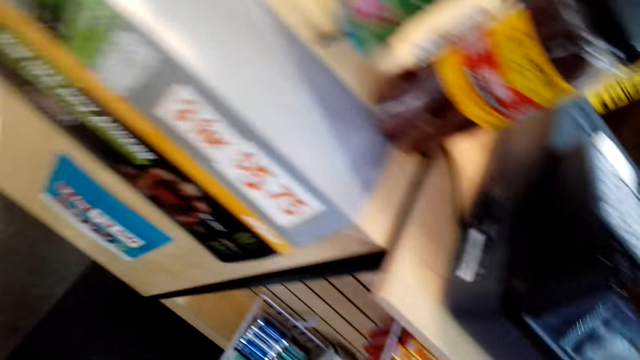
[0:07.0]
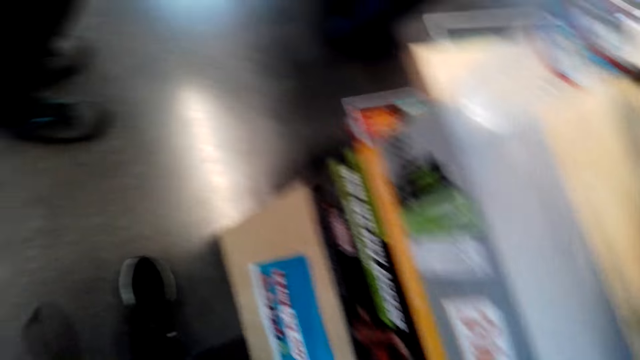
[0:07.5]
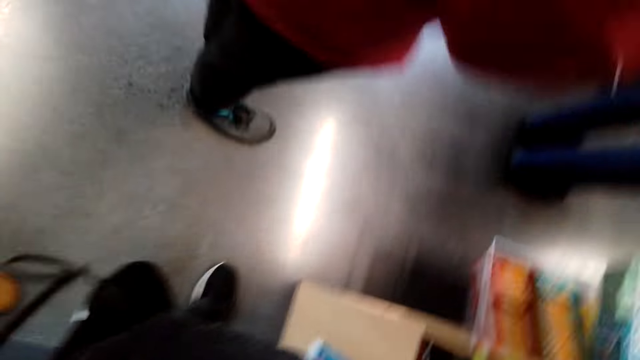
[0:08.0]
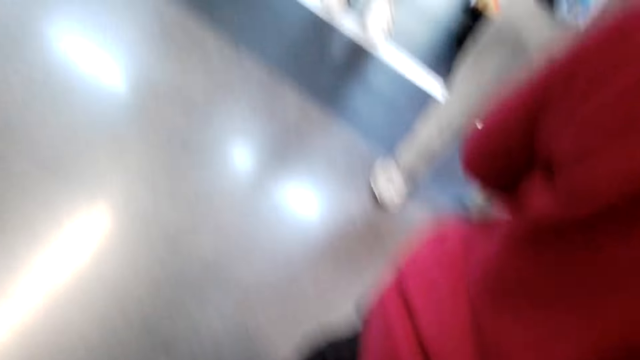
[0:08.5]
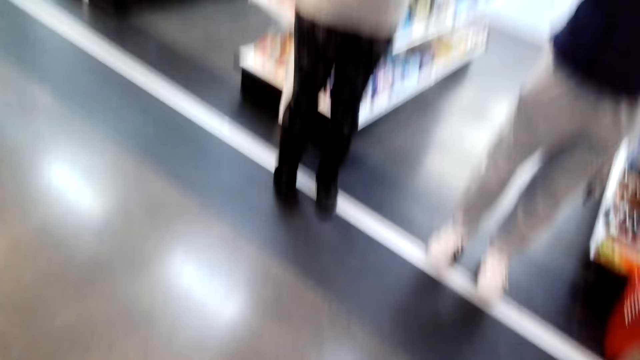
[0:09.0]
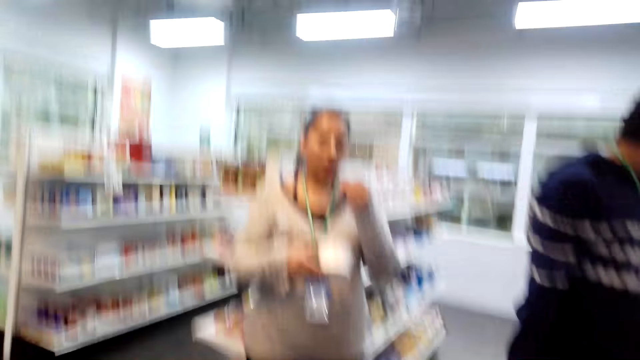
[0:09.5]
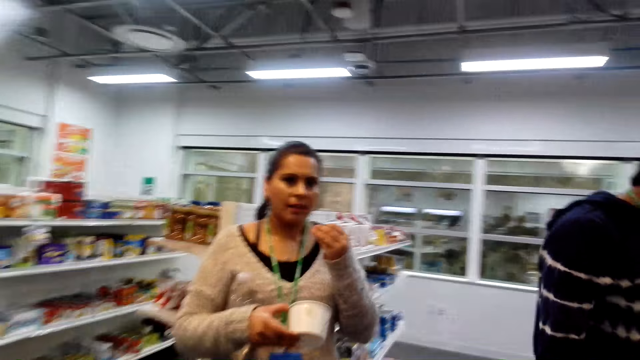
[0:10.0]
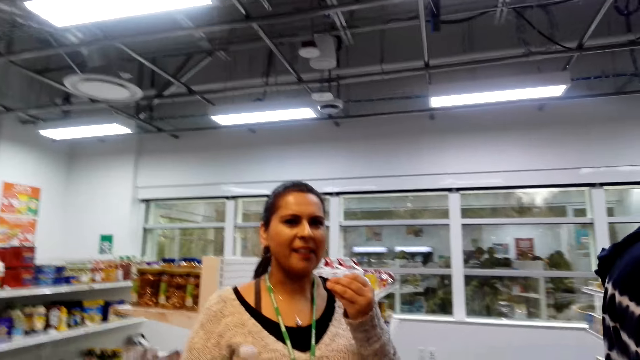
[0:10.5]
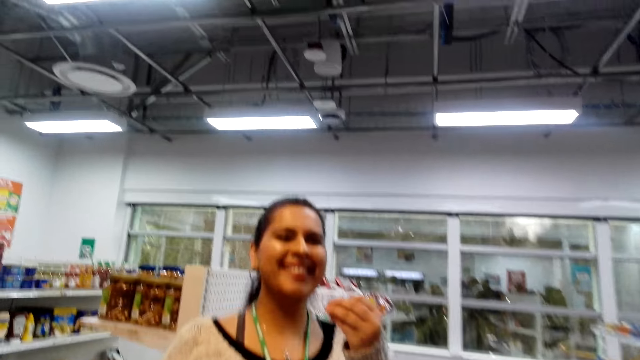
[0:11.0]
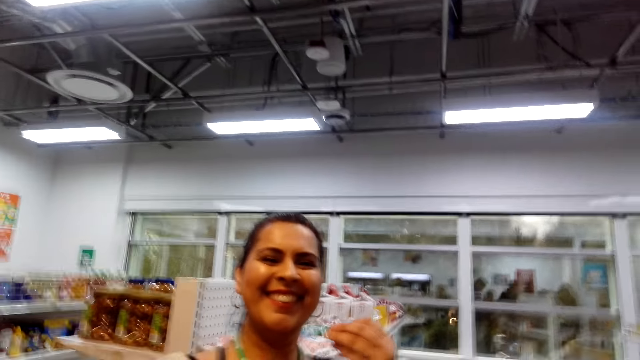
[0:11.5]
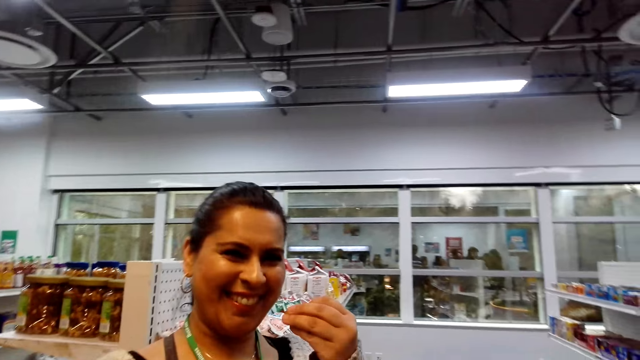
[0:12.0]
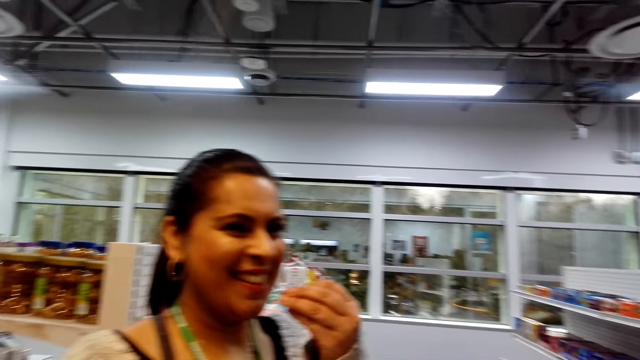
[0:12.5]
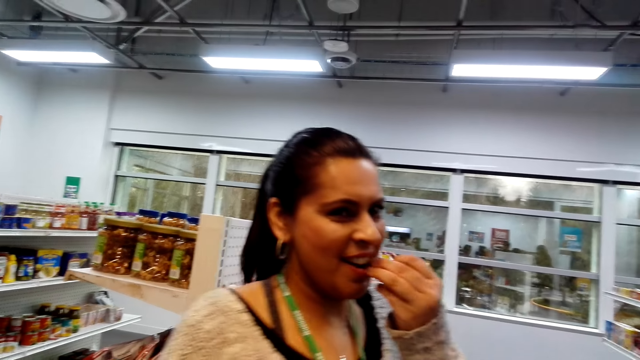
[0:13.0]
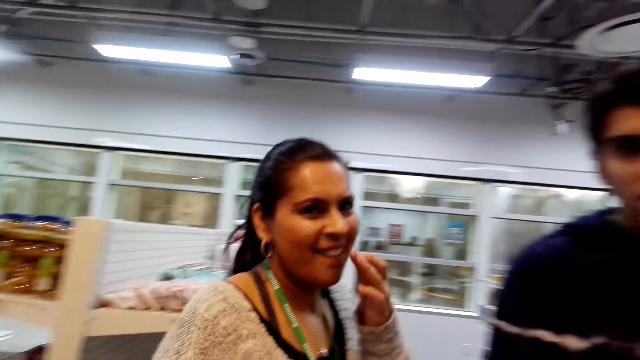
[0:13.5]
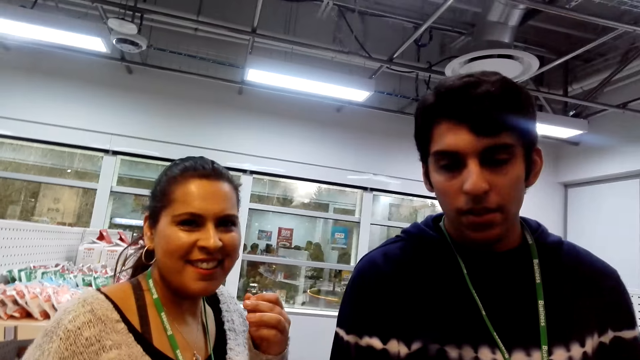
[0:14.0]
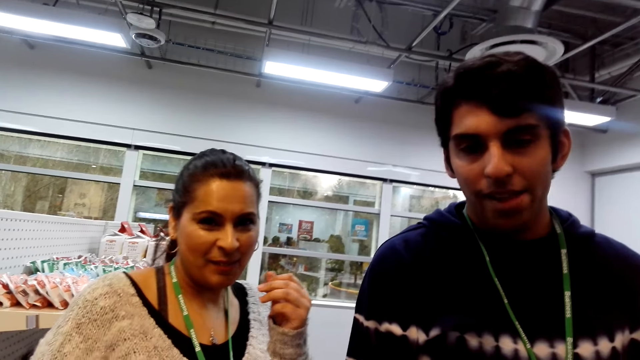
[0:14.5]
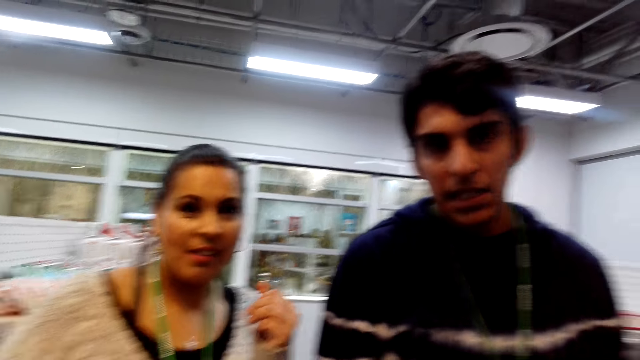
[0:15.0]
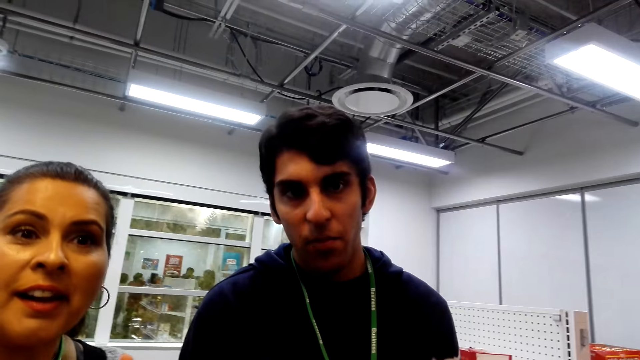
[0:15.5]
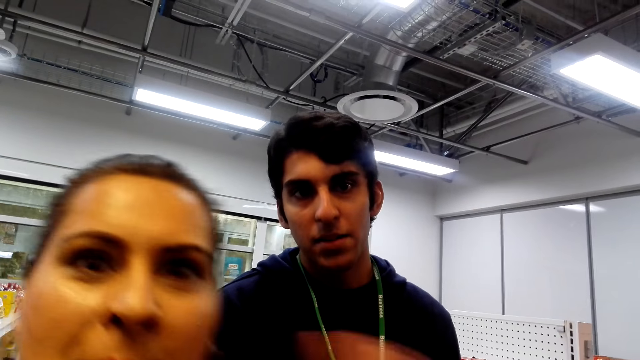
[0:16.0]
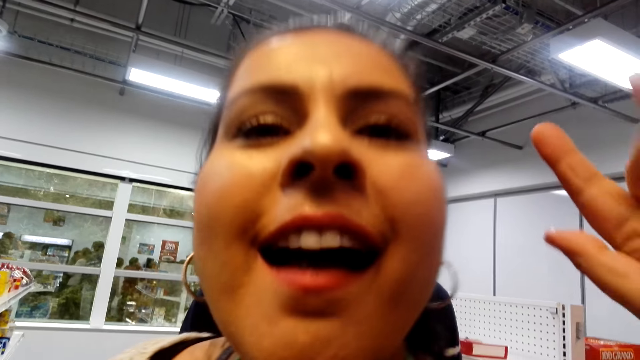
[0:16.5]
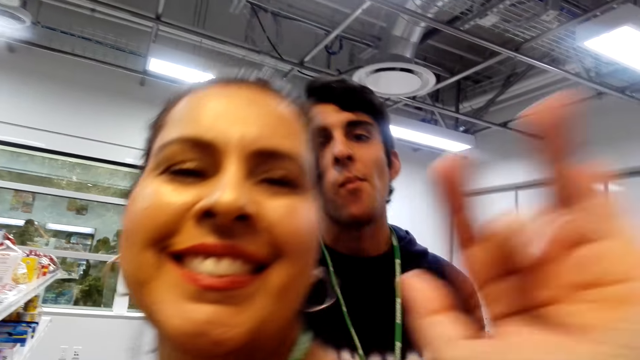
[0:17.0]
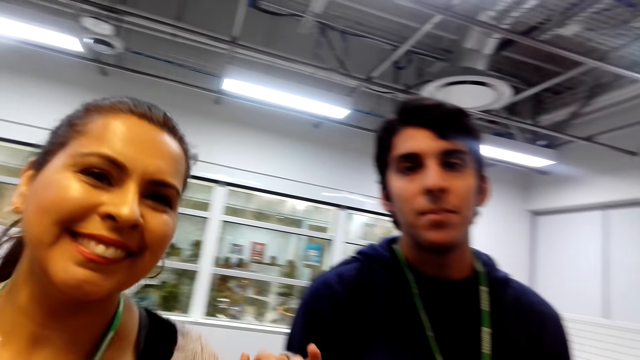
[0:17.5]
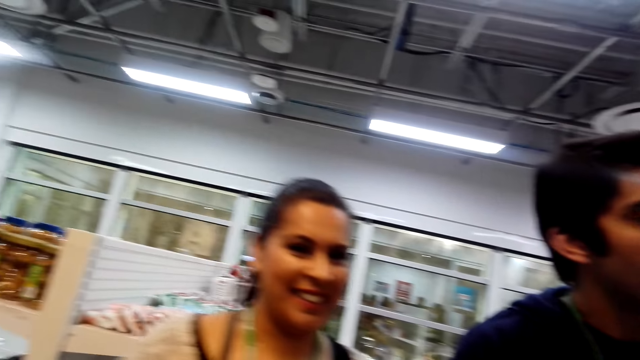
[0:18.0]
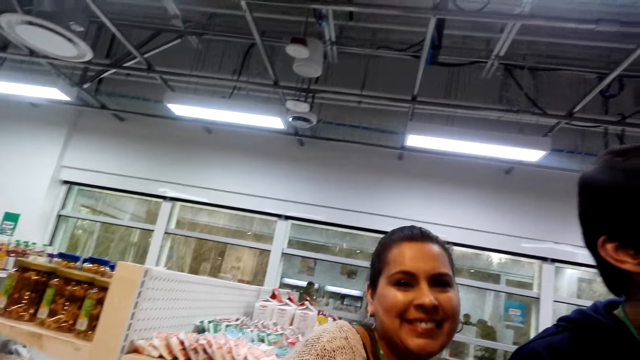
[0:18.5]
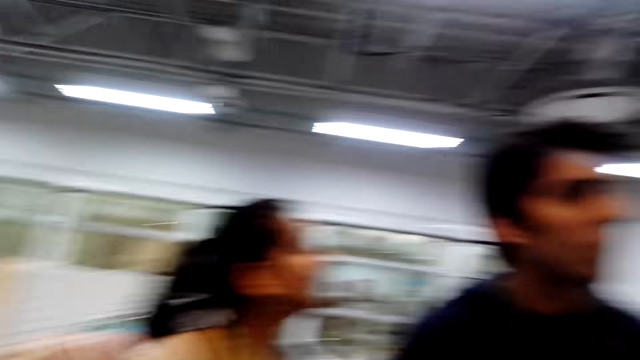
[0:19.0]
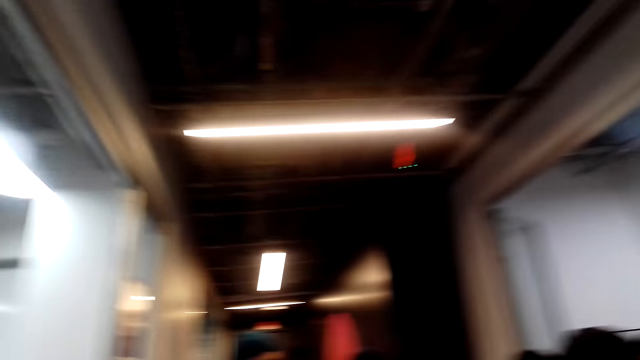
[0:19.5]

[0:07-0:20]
The camera wearer moves around. They talk to a lady. The lady laughs. The lady eats a snack and puts something in the mouth. The camera wearer looks at a man. The lady moves closer to the camera. The lady interacts with the camera wearer. The lady waves her hand and moves backwards.

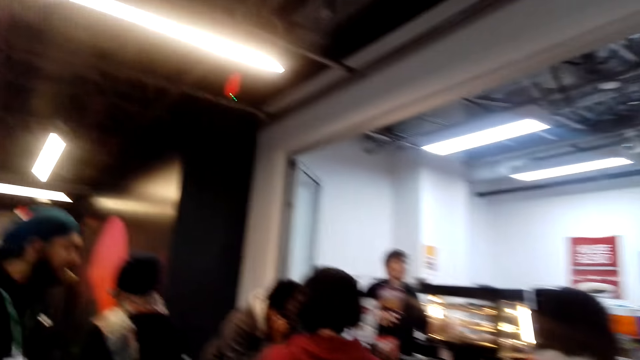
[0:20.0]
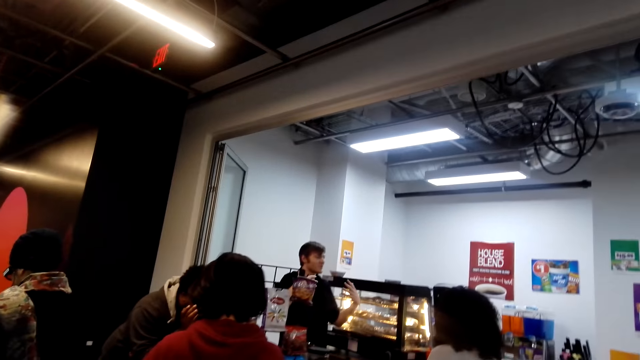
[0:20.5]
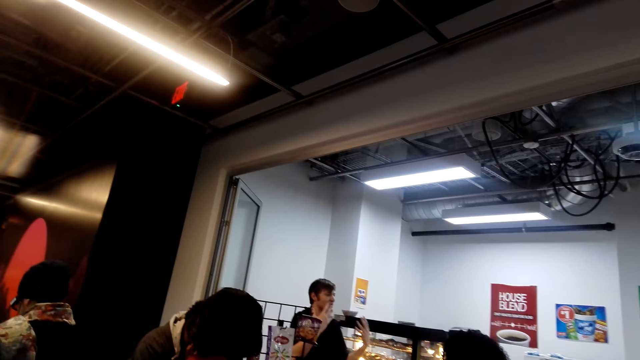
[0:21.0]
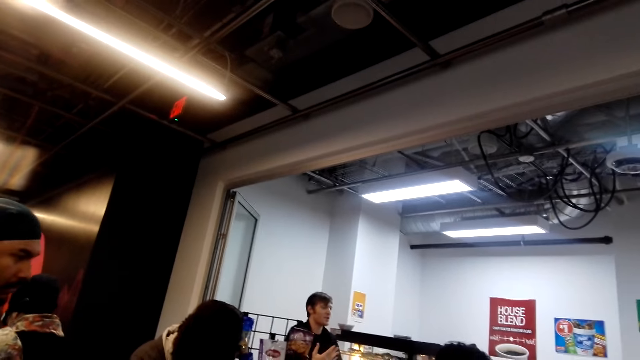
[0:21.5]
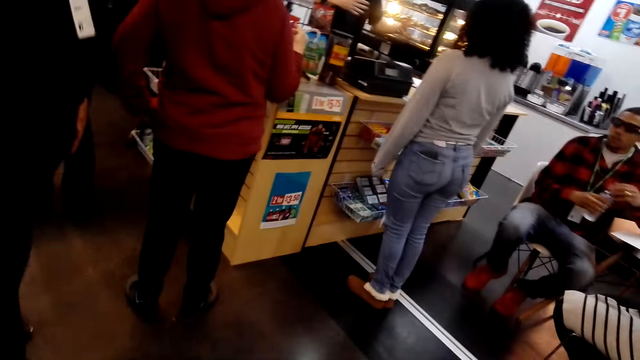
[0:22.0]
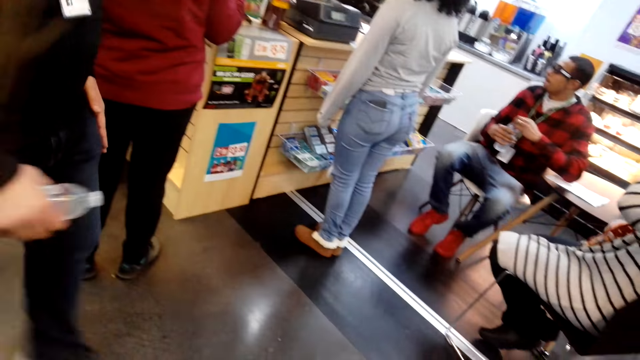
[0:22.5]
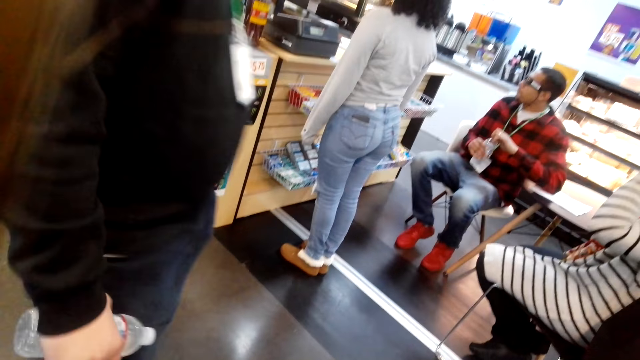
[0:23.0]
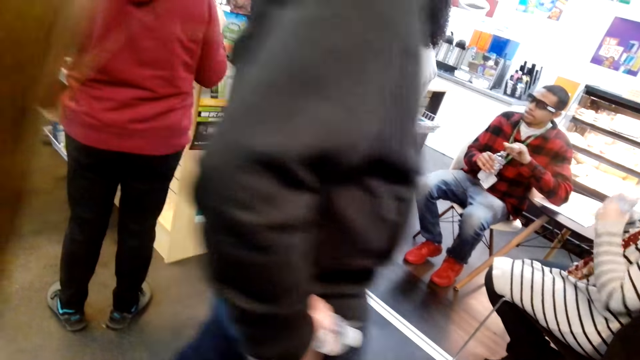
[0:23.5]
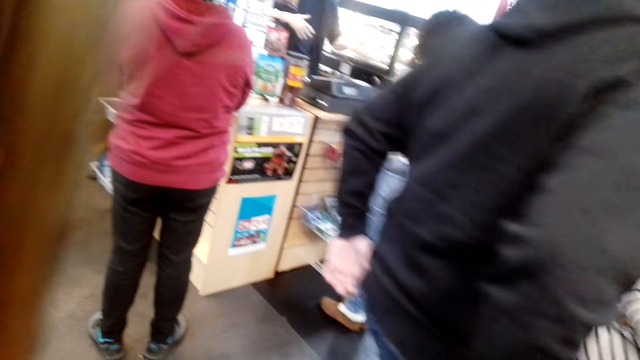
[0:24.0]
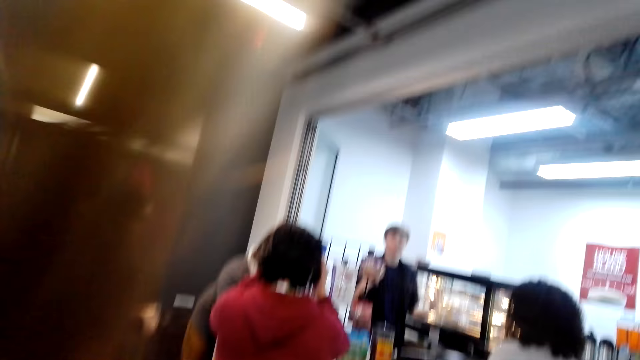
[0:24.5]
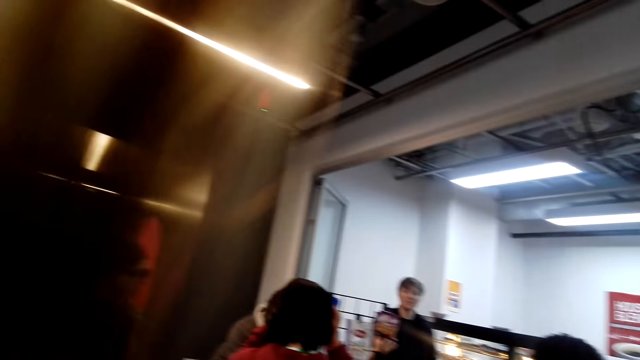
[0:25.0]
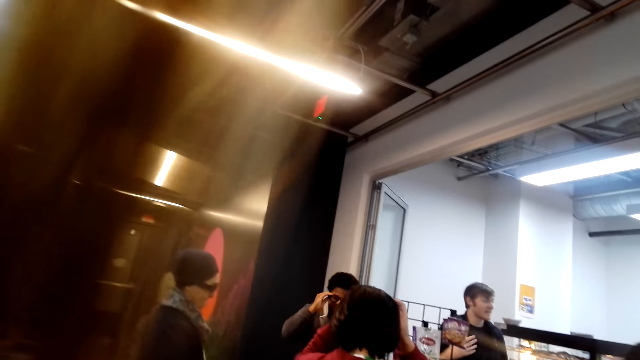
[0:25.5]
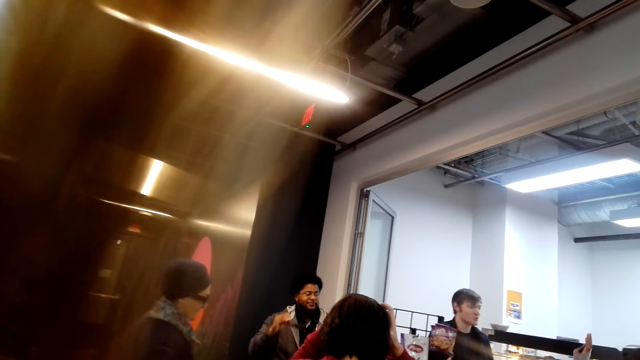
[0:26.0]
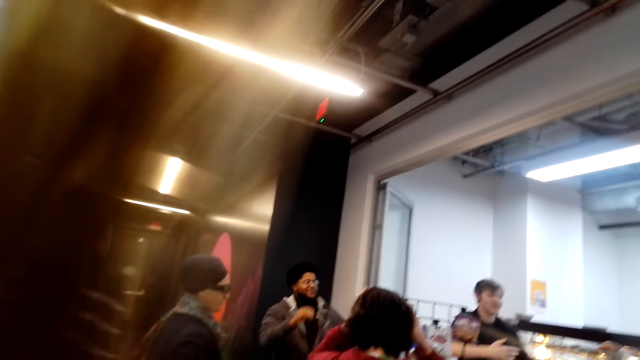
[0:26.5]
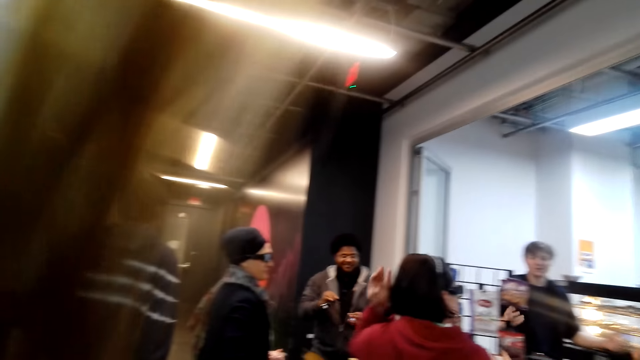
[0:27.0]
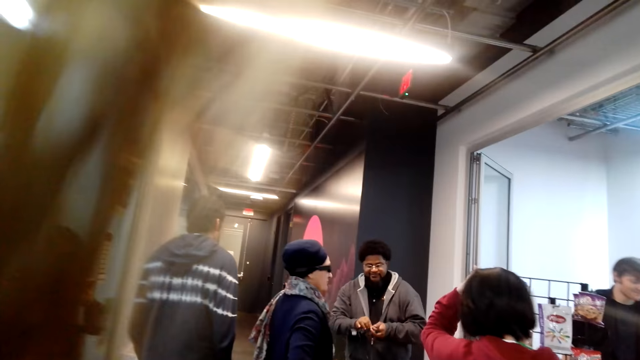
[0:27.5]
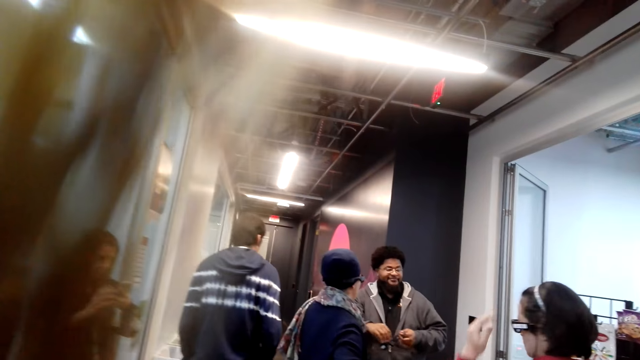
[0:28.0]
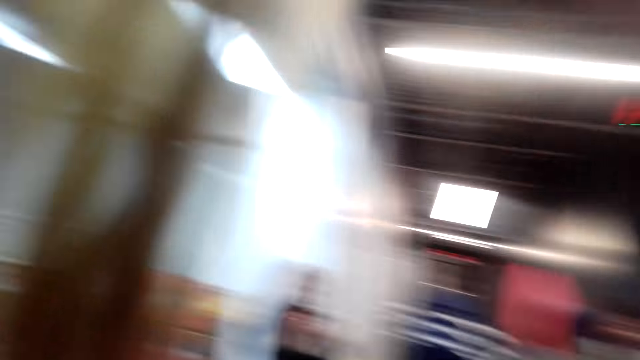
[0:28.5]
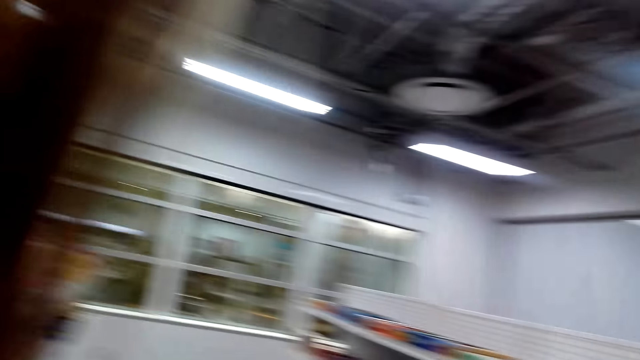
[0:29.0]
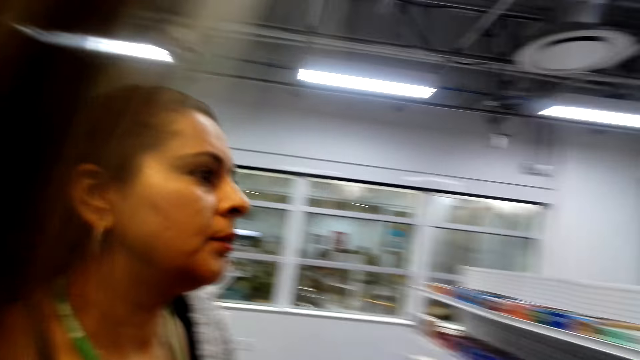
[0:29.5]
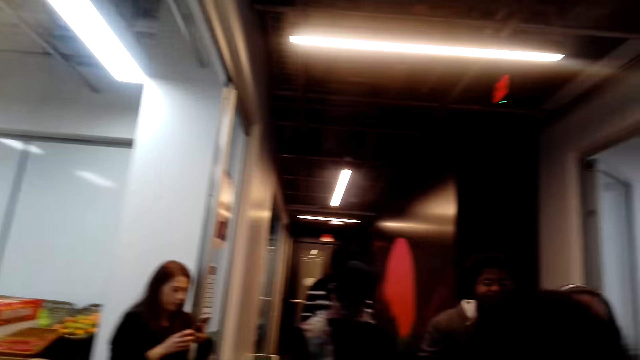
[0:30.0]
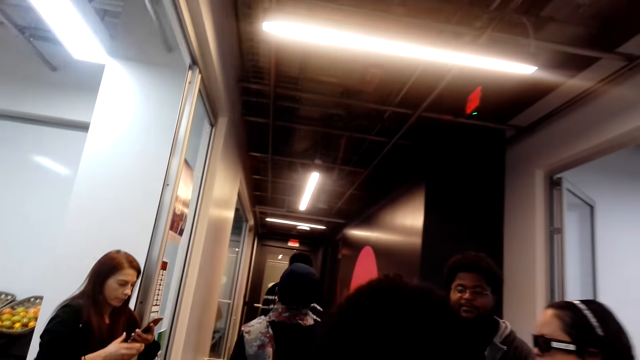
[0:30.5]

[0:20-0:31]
The camera wearer looks around. A person communicates. The camera wearer looks at a man. Another person walks around. The camera wearer looks down. They look at the man. Another person moves around. The camera wearer looks around. They look at a lady.
